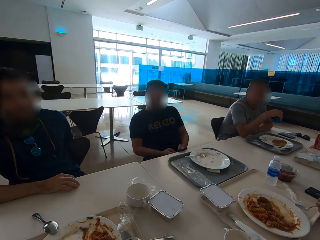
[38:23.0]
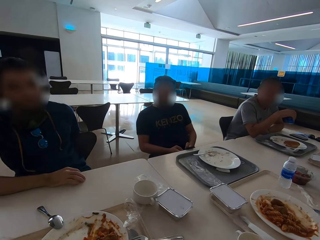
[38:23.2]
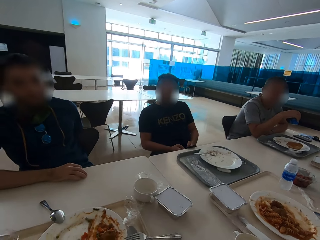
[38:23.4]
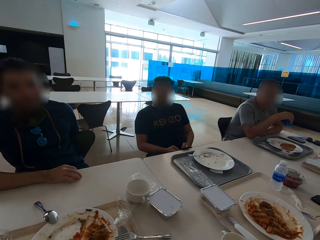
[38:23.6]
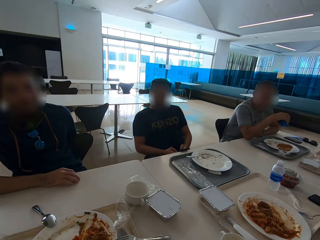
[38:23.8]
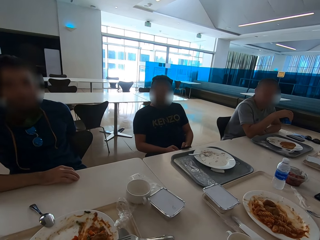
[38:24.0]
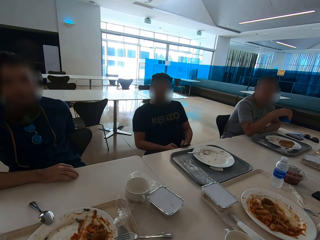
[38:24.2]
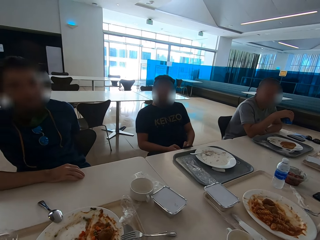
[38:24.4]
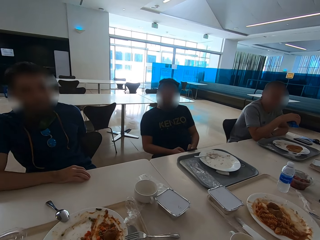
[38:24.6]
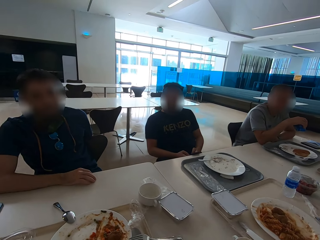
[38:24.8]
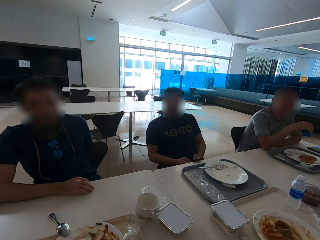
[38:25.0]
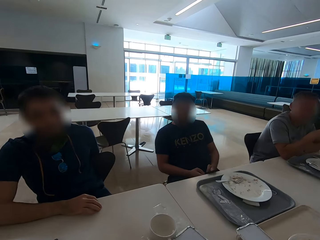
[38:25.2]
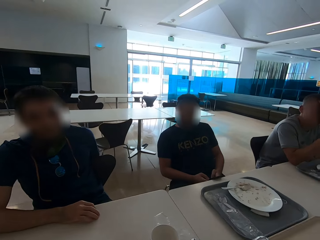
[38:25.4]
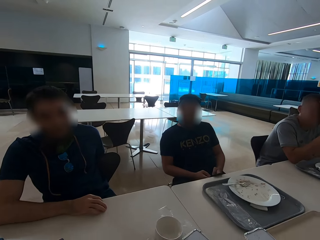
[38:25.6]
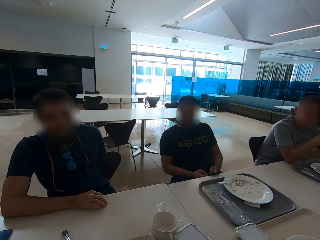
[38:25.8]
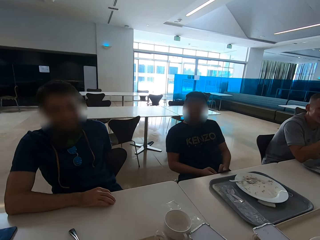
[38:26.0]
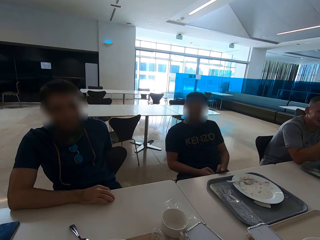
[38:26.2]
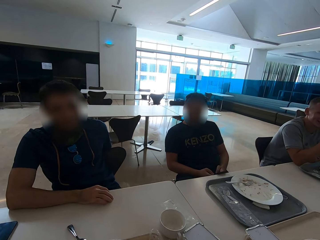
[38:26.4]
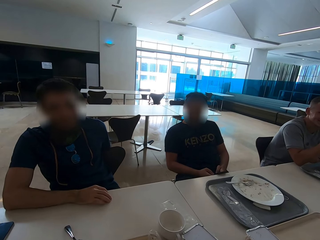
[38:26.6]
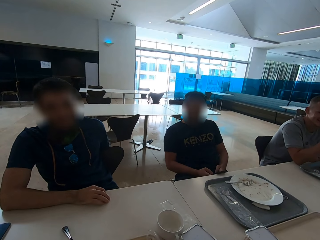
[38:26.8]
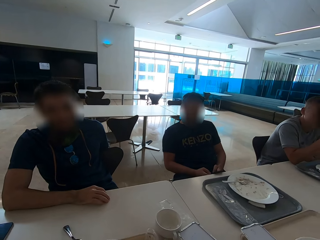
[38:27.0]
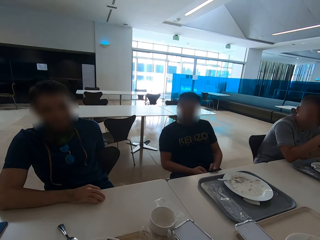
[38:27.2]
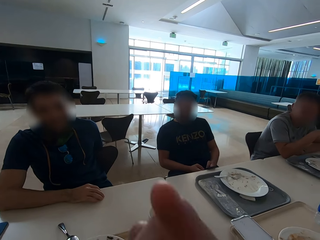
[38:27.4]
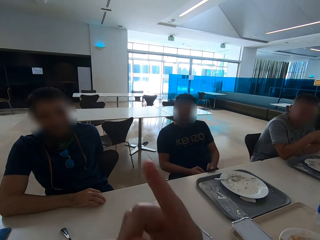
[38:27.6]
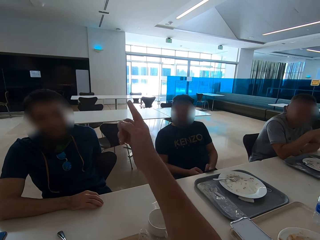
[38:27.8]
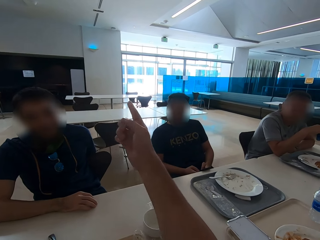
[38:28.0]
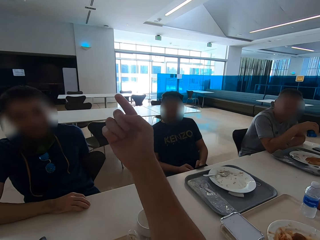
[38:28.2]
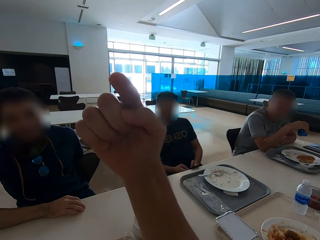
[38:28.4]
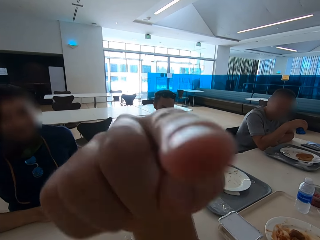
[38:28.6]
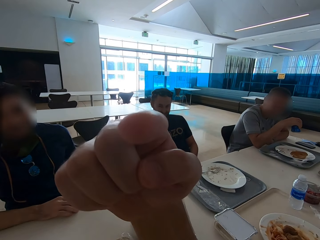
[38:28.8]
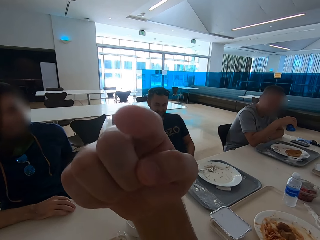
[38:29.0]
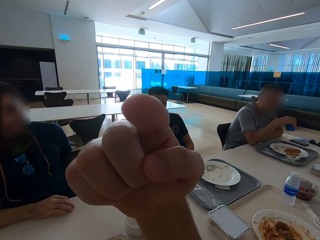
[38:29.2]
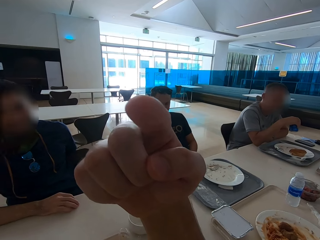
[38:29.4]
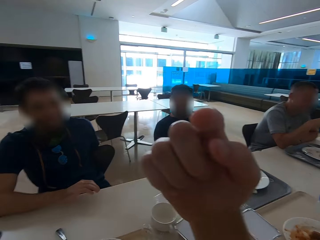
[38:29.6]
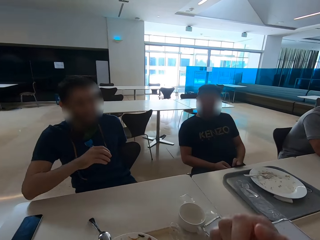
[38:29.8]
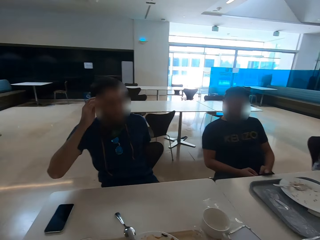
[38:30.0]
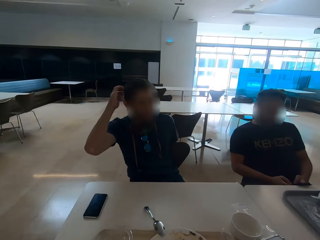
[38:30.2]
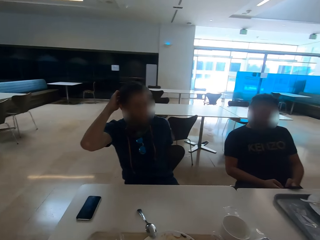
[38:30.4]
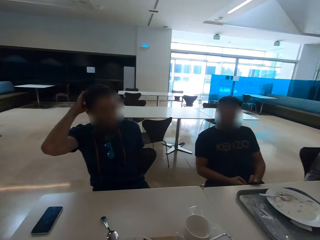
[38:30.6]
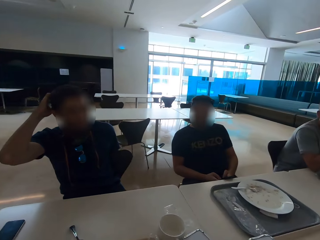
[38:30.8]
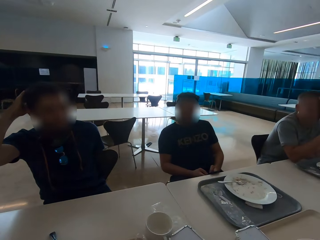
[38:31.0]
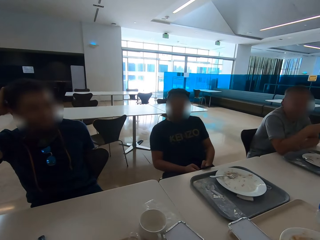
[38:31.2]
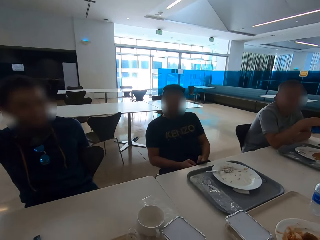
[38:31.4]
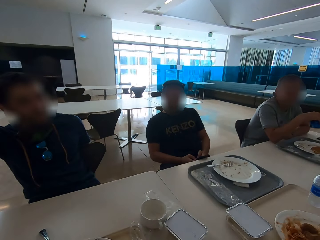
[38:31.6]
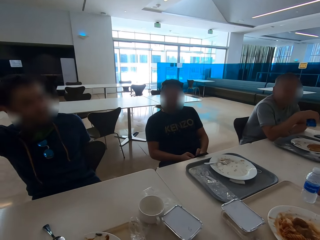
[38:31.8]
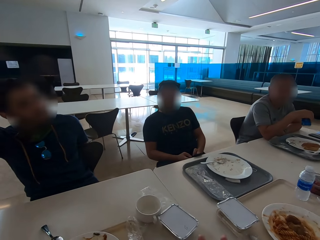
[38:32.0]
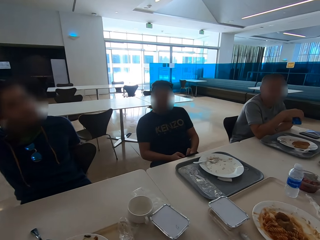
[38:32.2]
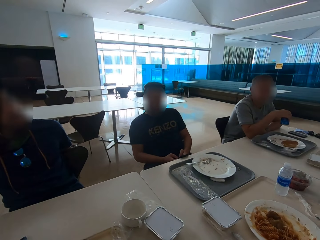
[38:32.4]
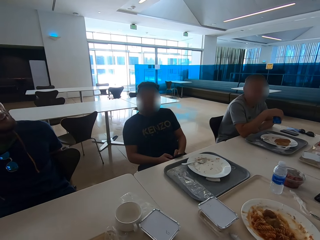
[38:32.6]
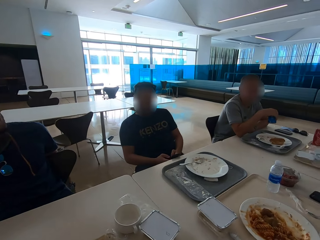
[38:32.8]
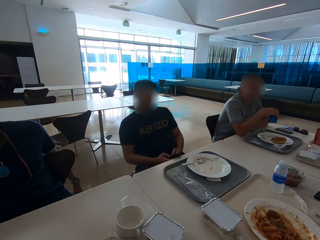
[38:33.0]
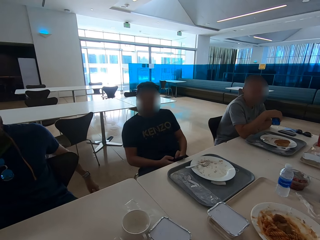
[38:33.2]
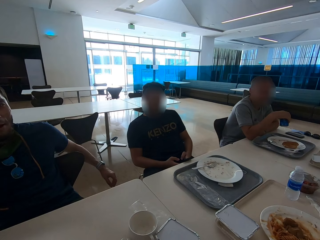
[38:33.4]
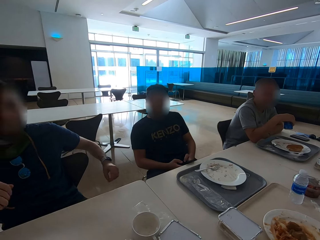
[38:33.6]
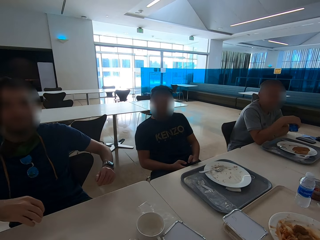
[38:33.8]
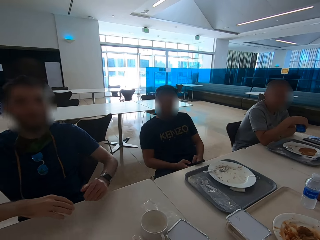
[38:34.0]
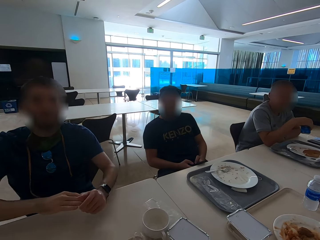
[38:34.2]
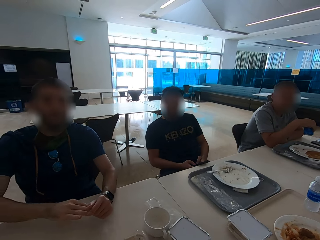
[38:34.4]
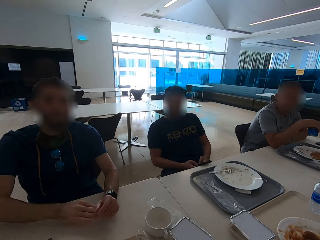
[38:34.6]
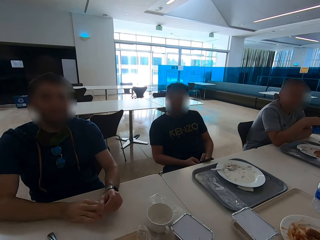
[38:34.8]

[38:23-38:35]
A man scratches his head.

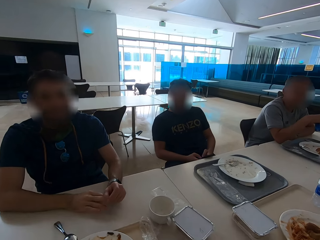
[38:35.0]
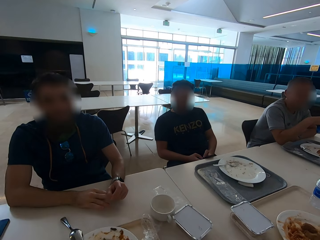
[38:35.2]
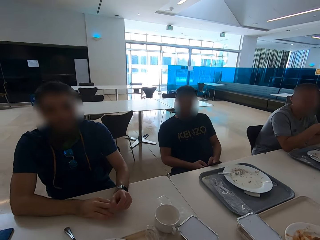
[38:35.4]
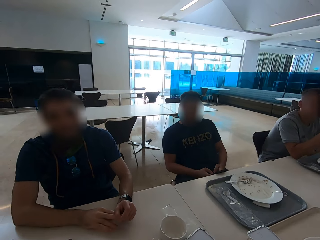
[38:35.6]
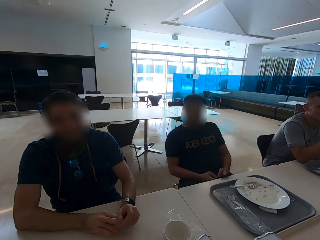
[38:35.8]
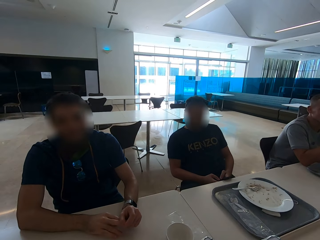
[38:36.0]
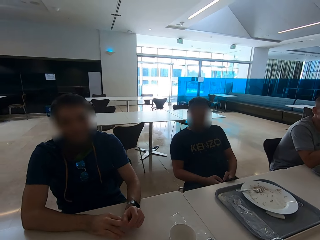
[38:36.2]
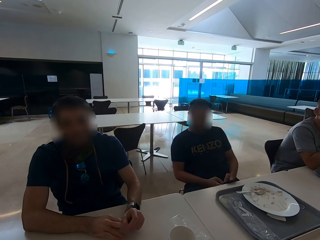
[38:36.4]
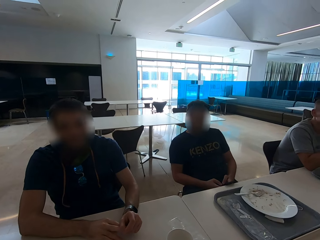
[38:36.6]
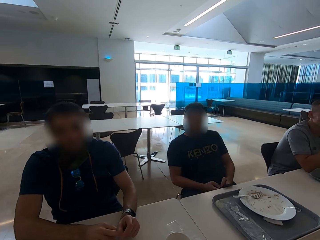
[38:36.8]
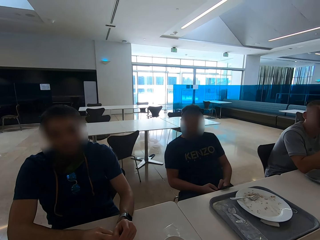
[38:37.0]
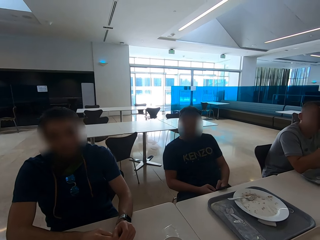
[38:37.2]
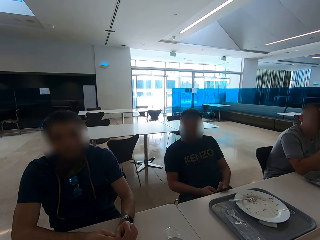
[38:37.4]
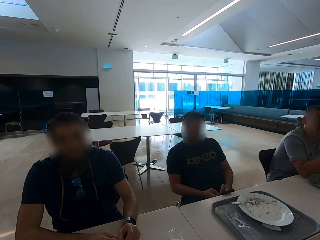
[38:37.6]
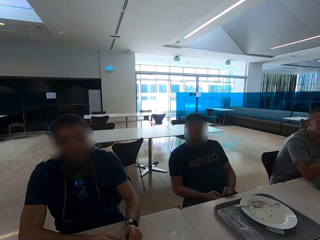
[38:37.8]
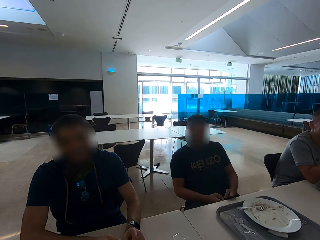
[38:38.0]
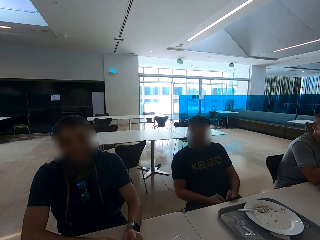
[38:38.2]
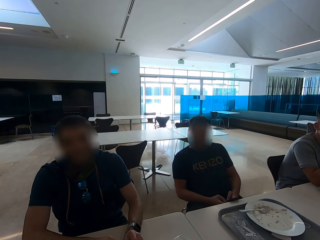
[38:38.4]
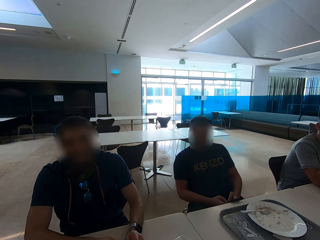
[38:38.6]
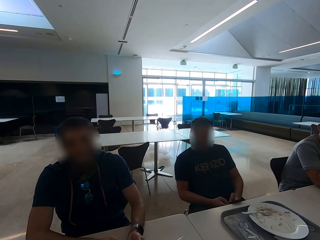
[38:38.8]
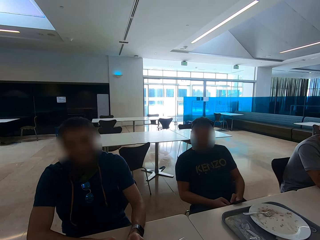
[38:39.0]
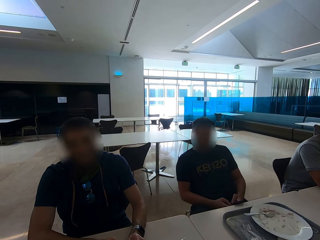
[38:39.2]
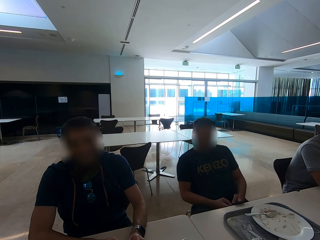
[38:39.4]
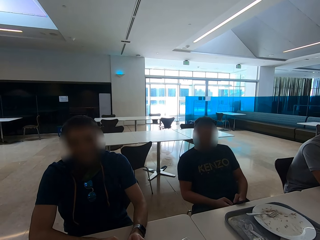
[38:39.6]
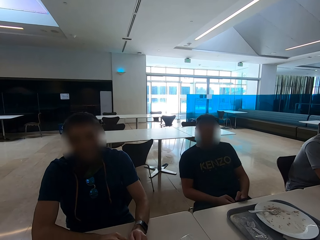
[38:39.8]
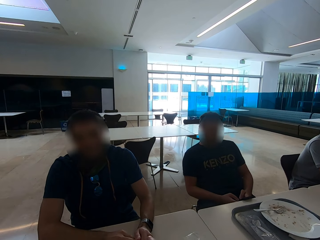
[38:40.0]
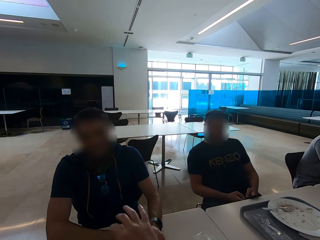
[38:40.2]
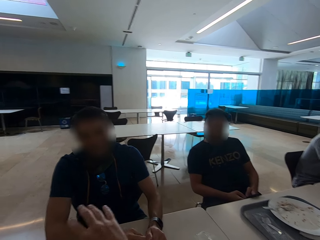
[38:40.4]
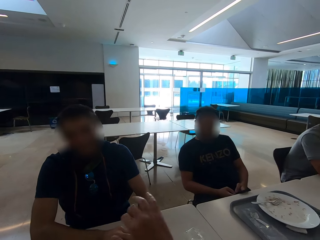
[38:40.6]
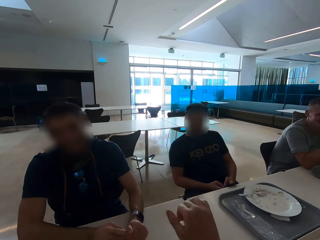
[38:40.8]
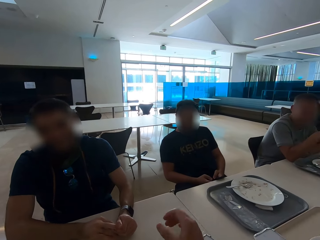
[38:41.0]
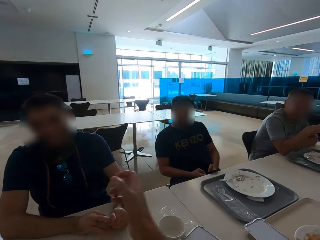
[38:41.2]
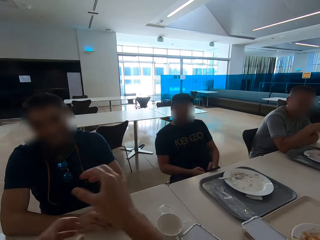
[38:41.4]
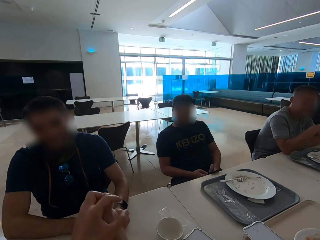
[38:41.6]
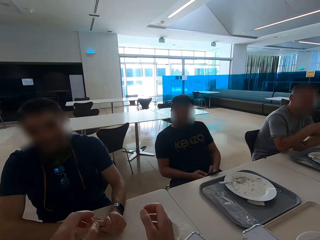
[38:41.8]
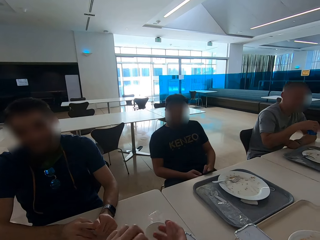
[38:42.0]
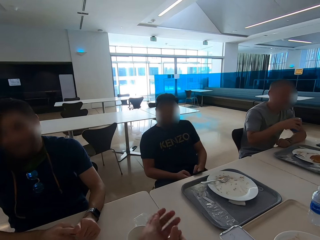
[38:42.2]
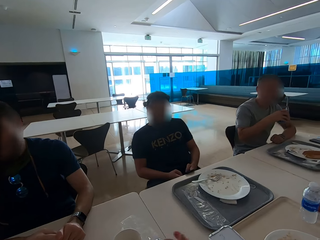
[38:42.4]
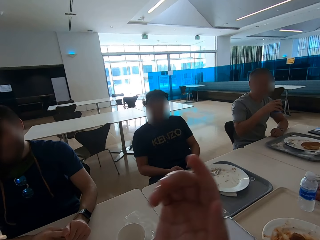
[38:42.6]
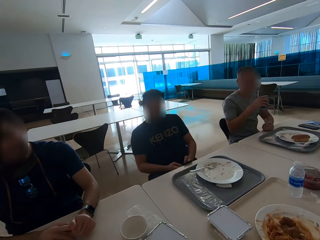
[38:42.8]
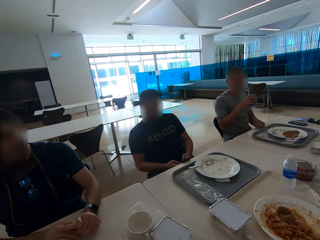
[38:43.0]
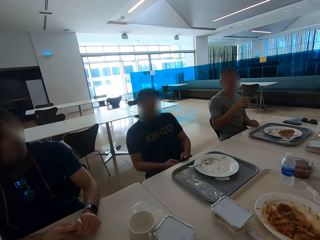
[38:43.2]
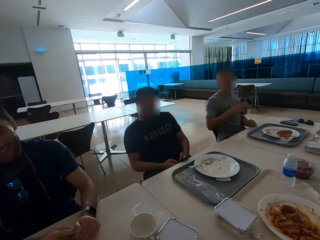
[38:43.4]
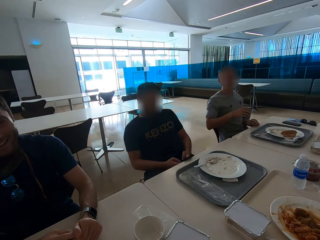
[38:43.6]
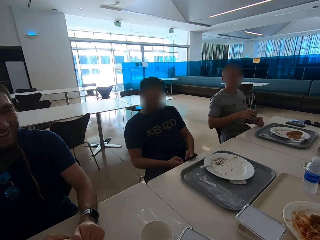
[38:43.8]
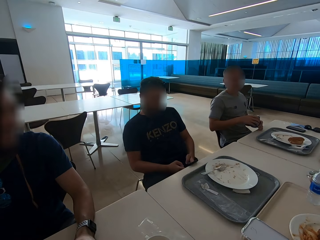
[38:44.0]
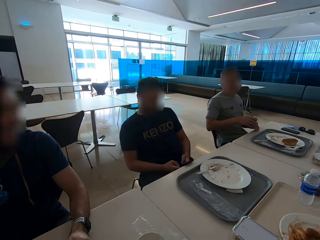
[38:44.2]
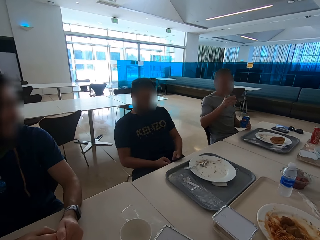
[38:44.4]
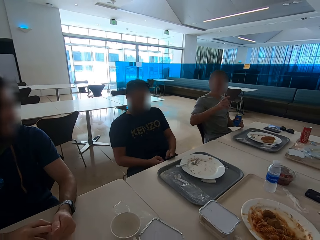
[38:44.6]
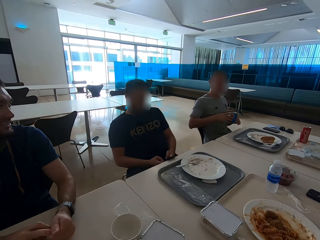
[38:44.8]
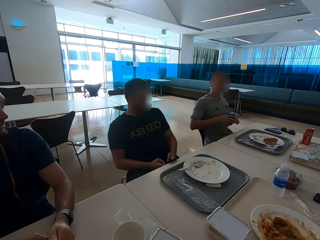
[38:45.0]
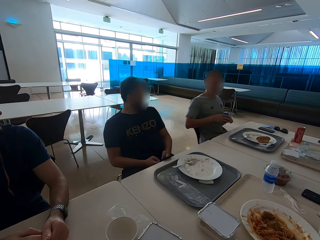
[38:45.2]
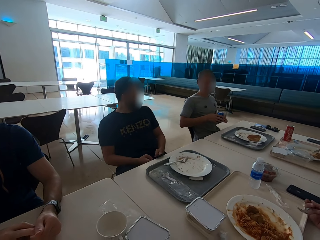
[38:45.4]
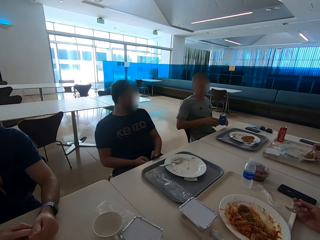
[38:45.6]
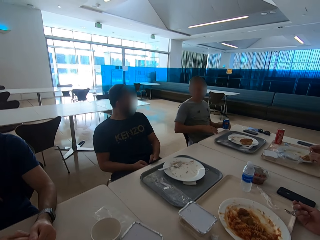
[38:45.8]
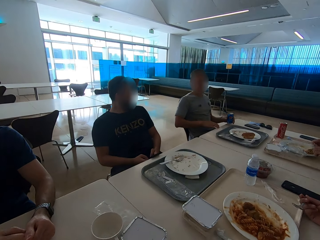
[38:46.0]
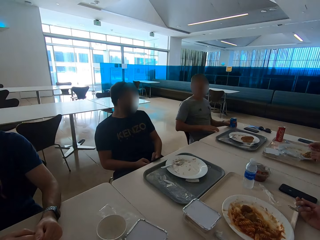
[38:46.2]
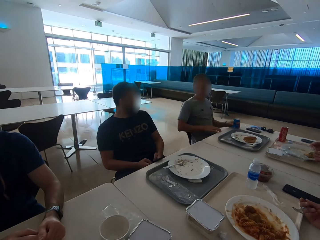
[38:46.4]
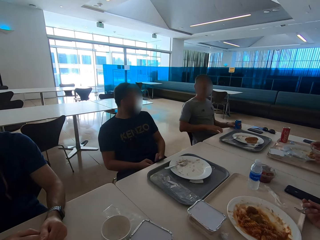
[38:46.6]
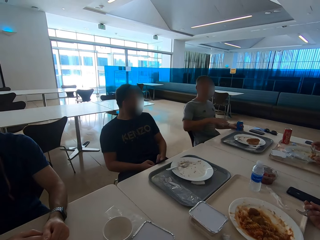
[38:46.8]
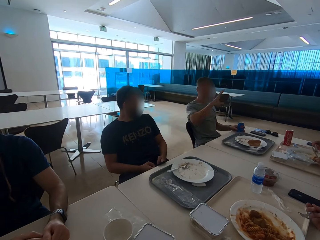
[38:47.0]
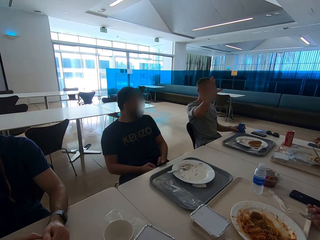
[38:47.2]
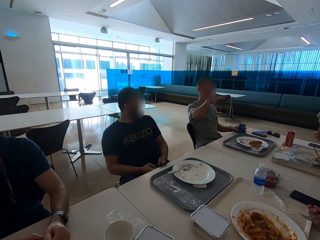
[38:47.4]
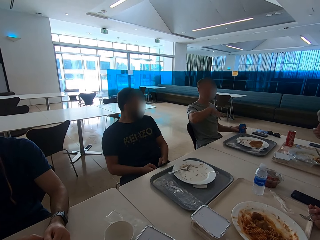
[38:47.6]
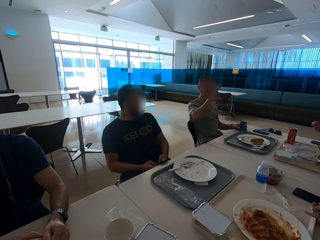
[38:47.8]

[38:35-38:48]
A man speaks with gestures.
